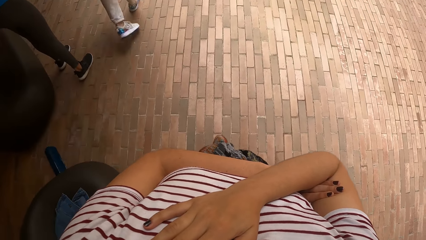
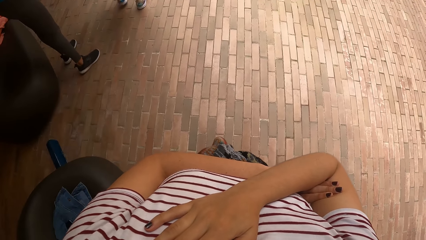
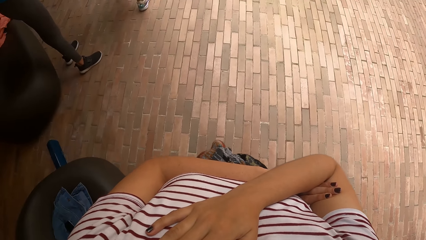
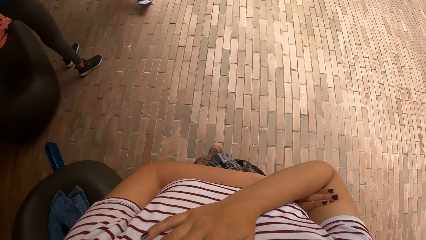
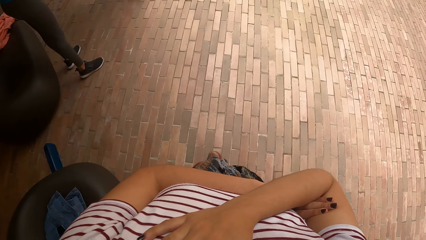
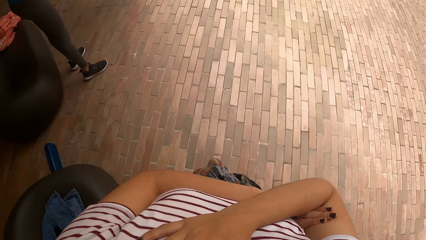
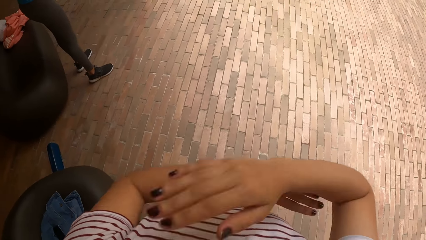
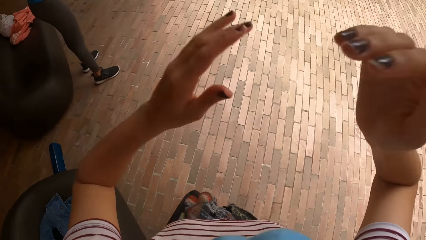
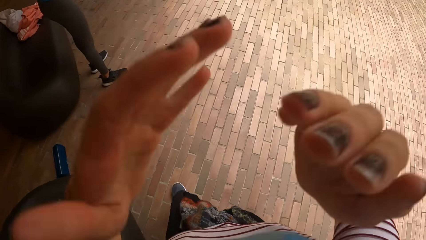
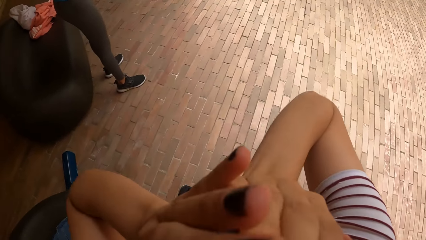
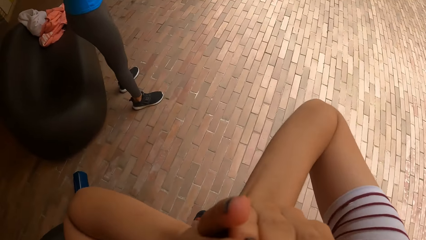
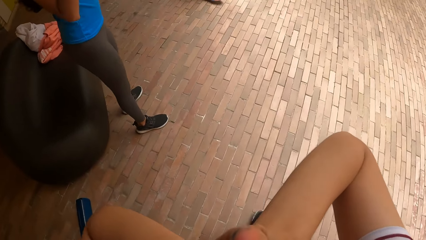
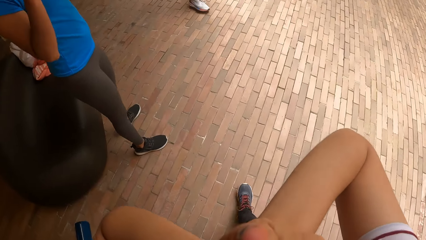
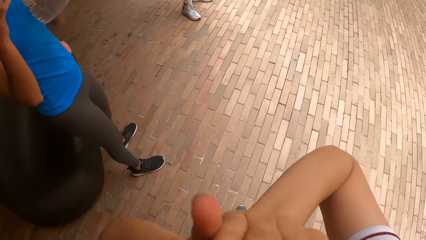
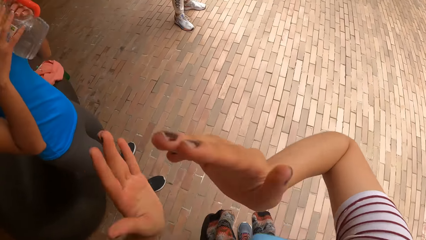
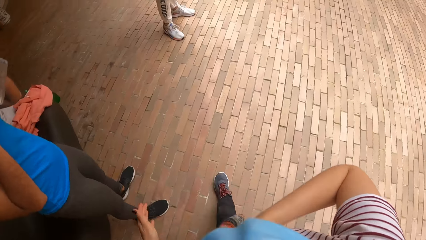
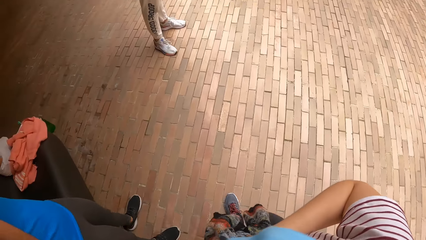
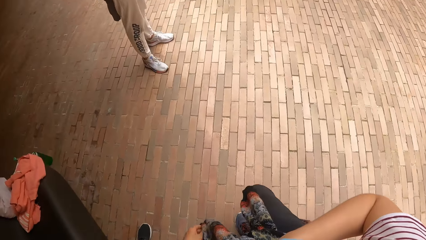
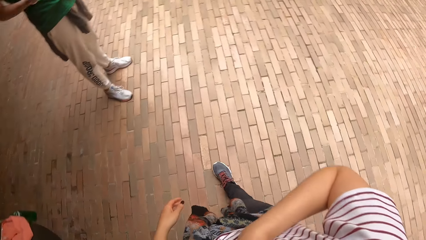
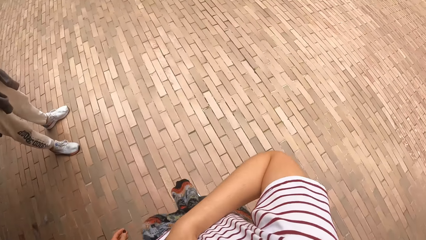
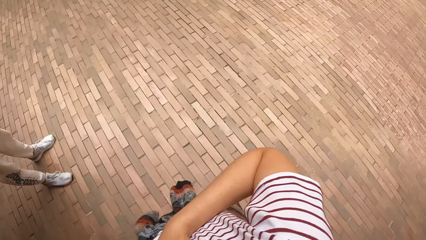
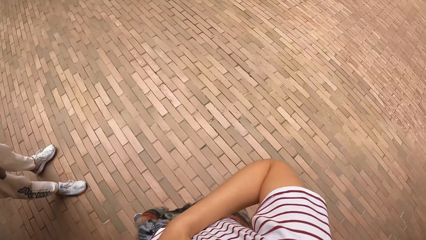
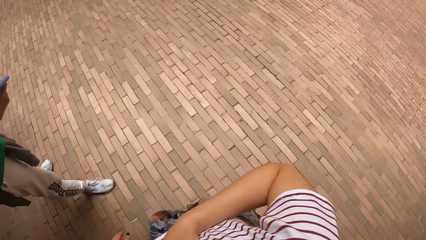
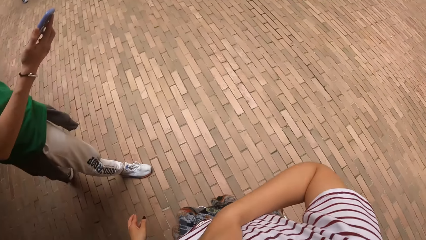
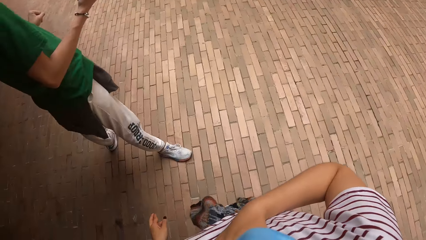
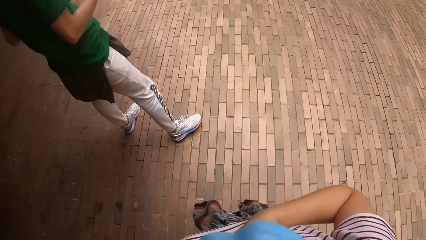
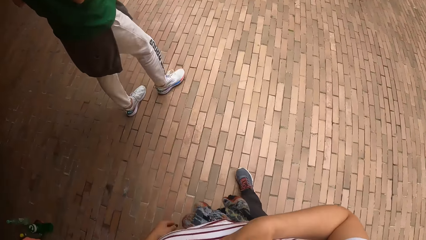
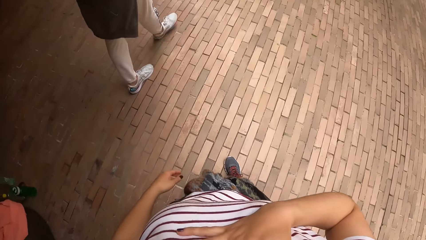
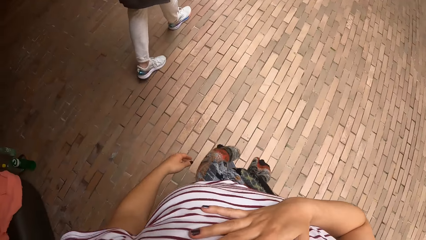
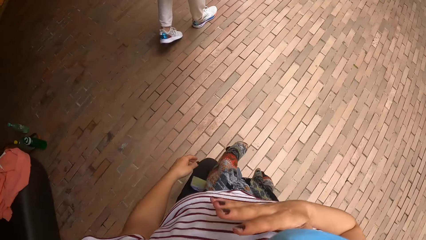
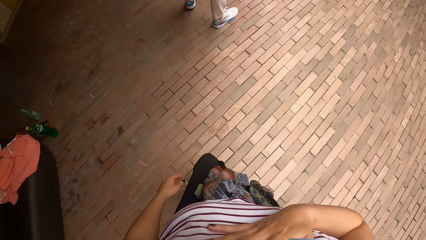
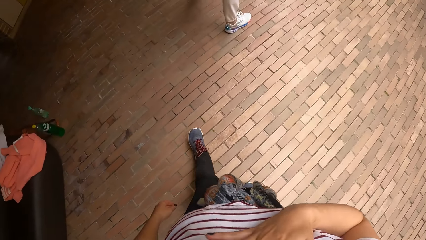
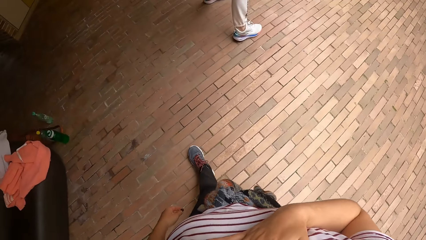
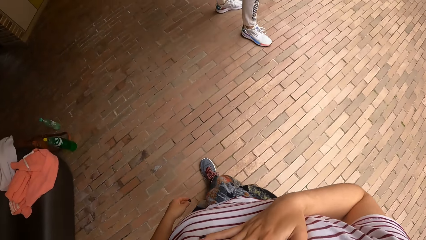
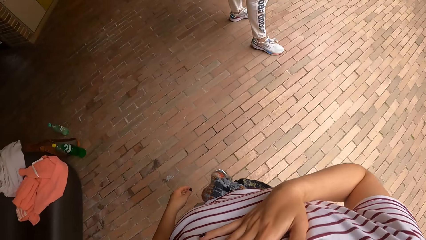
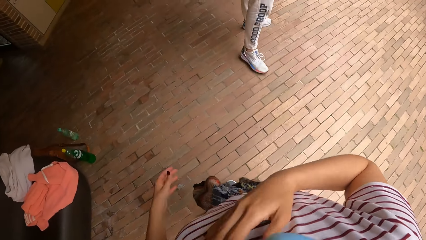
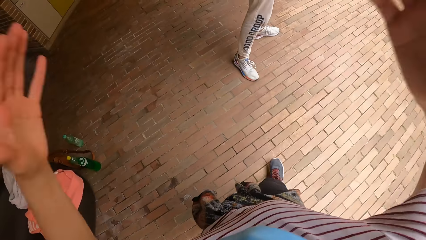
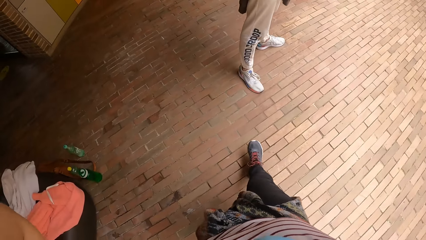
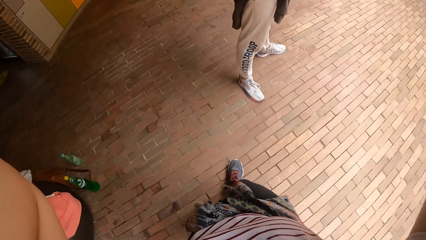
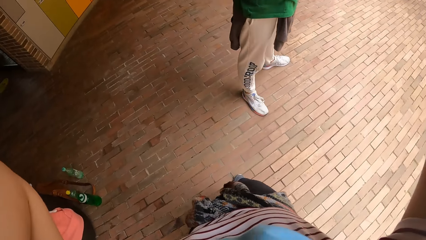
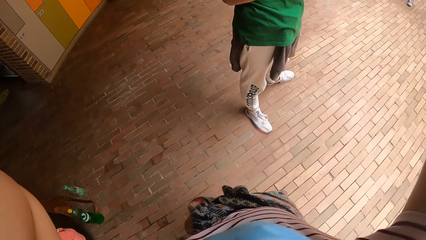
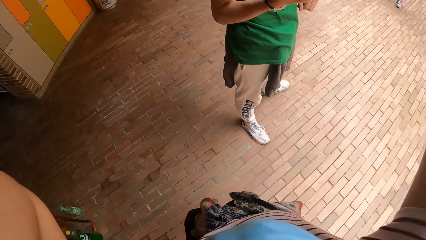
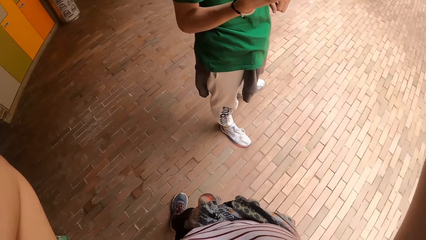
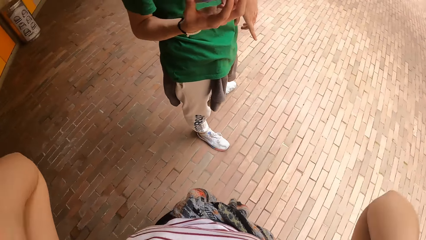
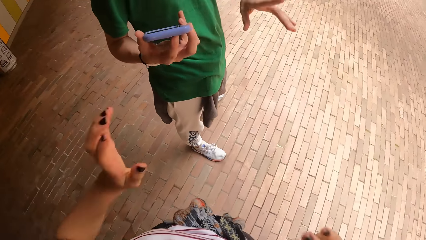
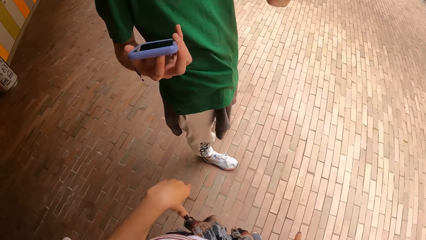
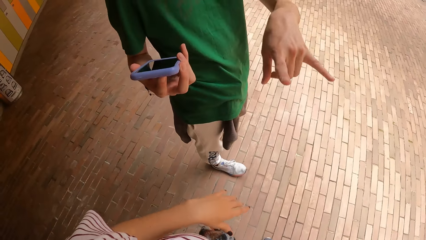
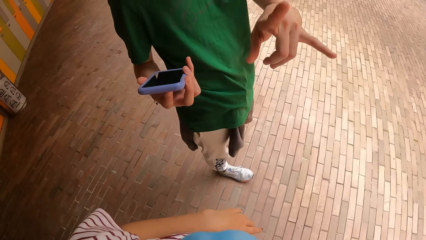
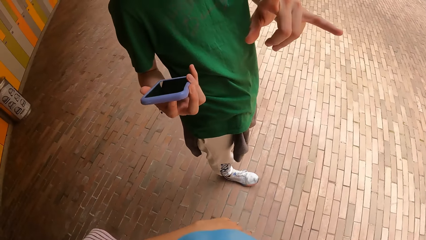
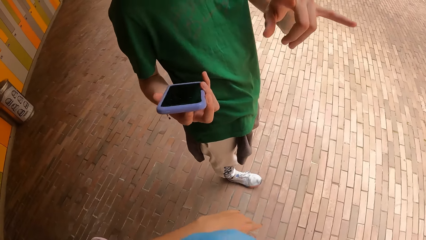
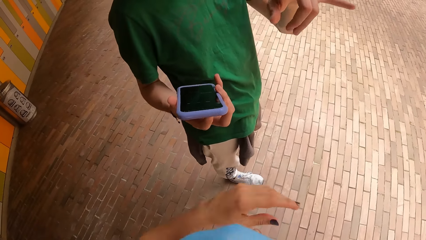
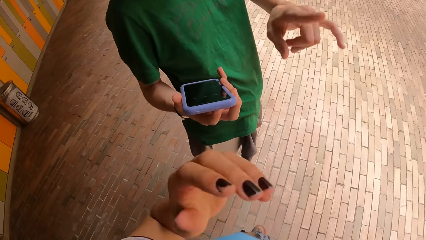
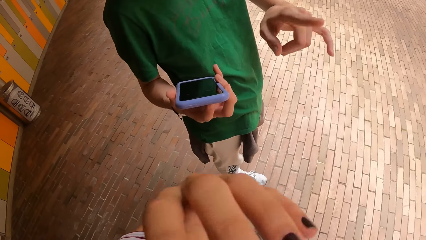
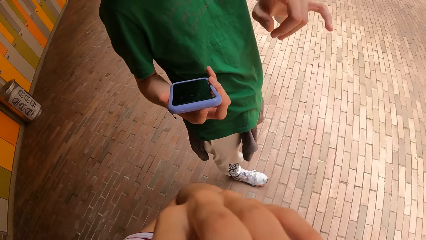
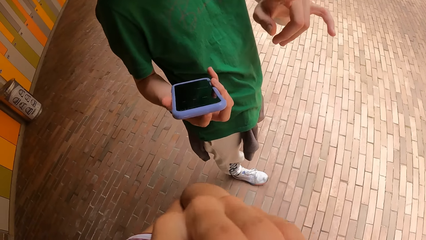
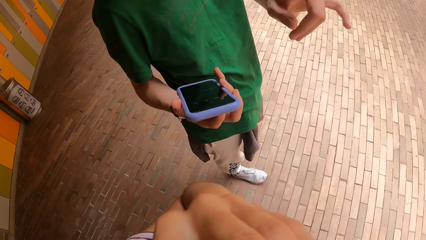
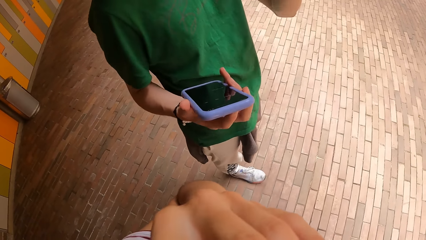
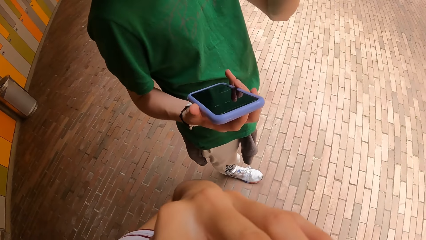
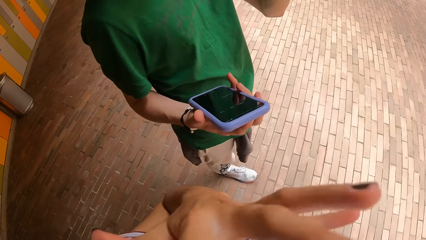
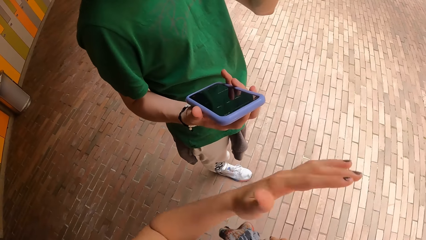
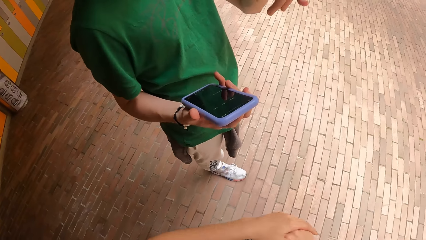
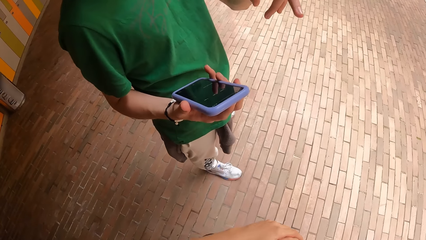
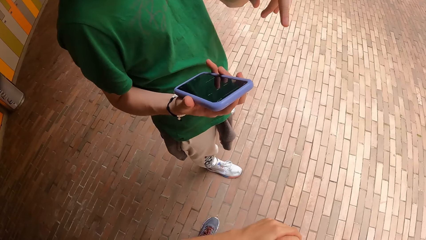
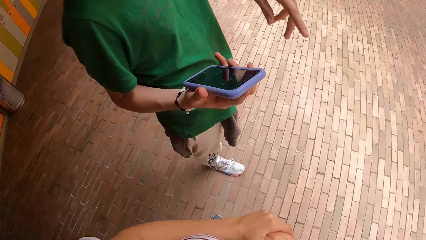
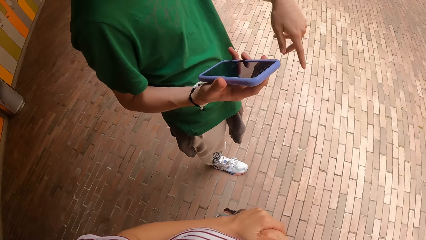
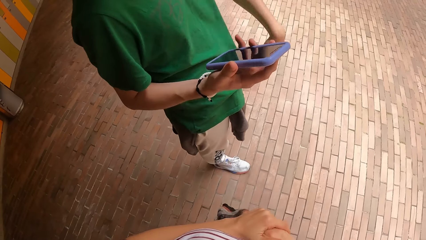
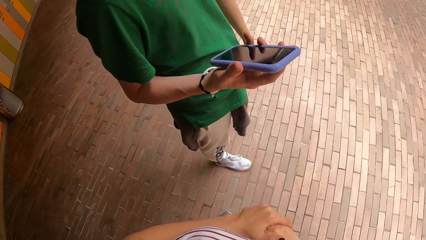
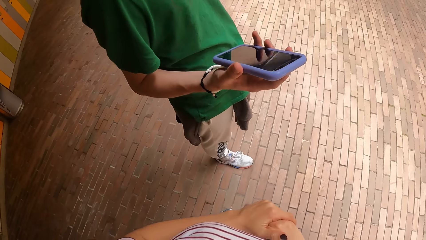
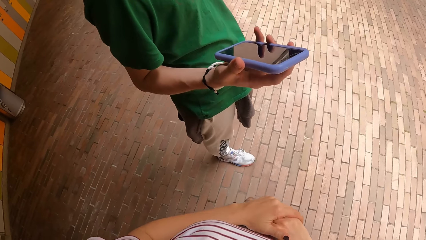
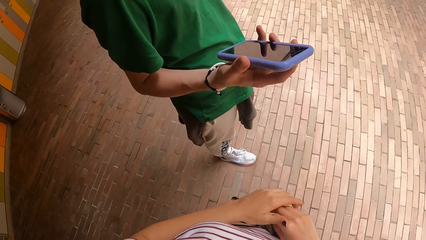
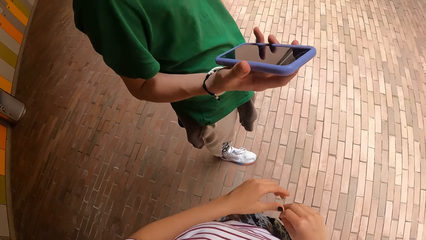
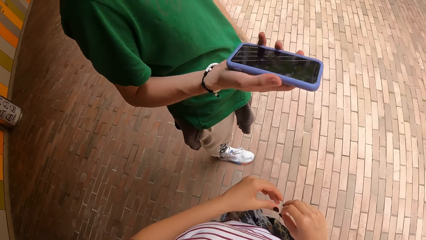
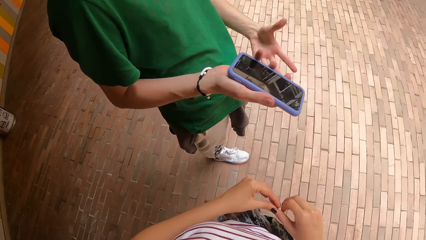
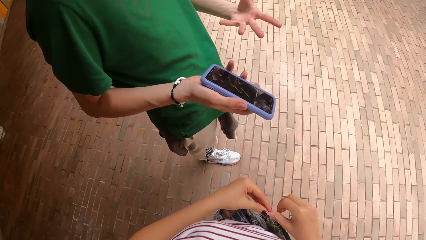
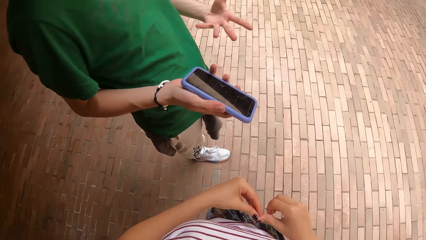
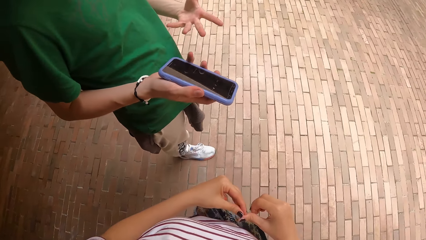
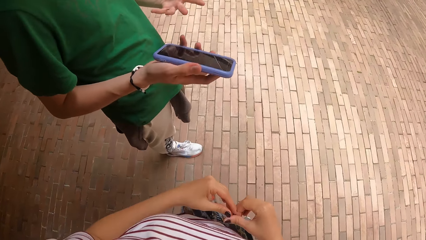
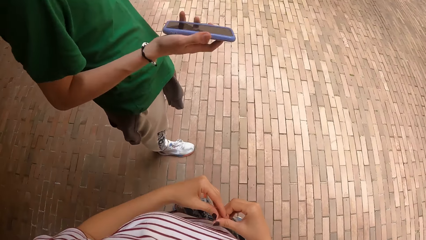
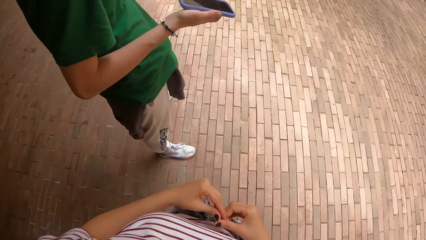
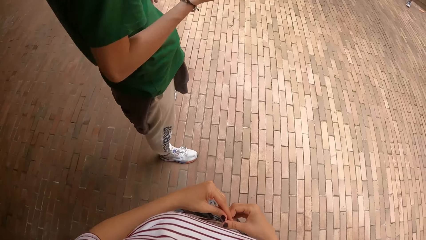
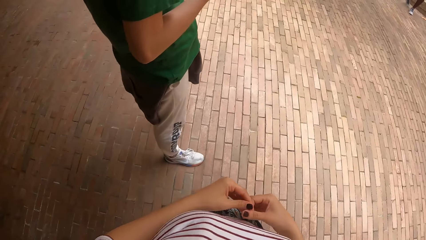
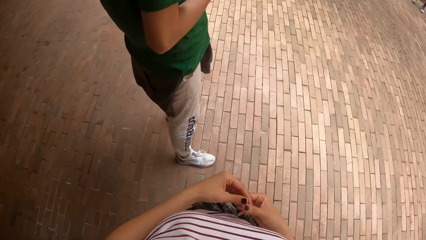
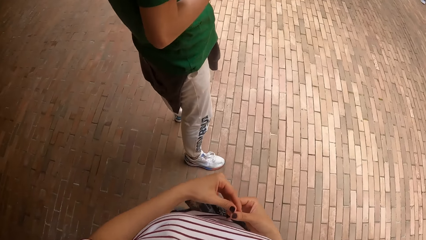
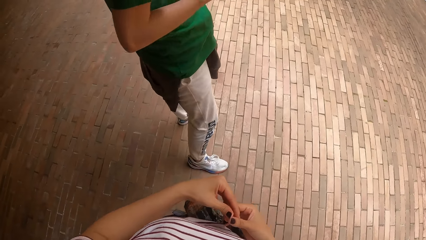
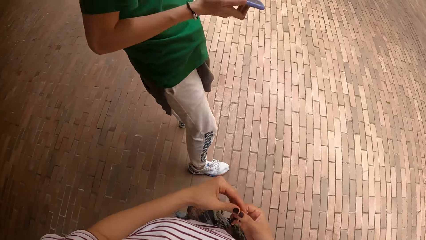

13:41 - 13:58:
The camera wearer stares at the pavement. She covers her face with both hands. She lowers both hands and puts her right hand on her chest. She walks towards a woman. The woman walks in the building. The woman stops walking in the building. The woman interacts with the camera wearer. The camera wearer stops walking in the building. She lowers hands. The woman sways a hand. The camera wearer lowers a hand. The woman lowers a hand and lifts a hand.
